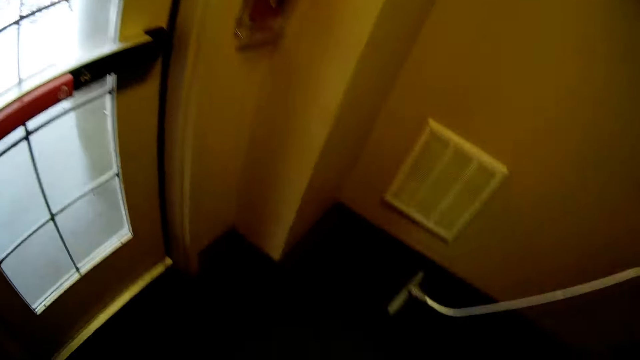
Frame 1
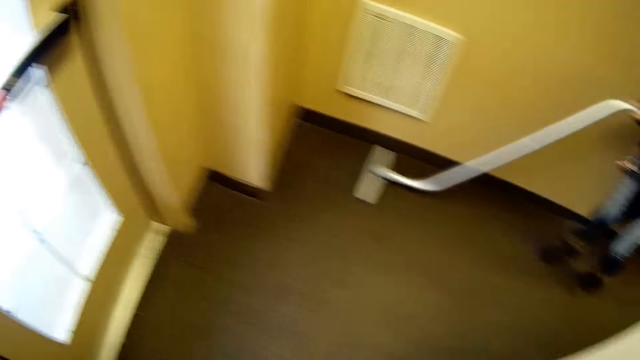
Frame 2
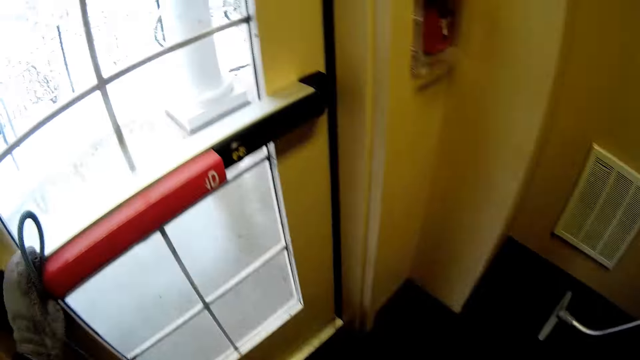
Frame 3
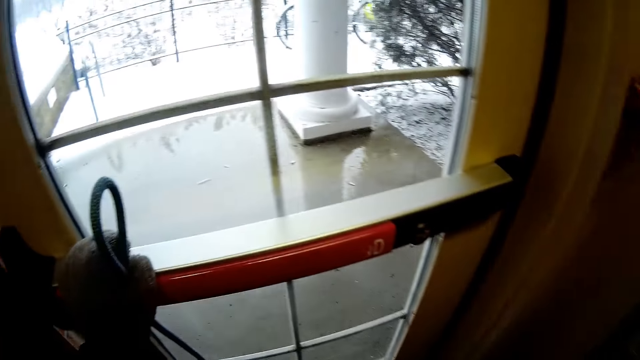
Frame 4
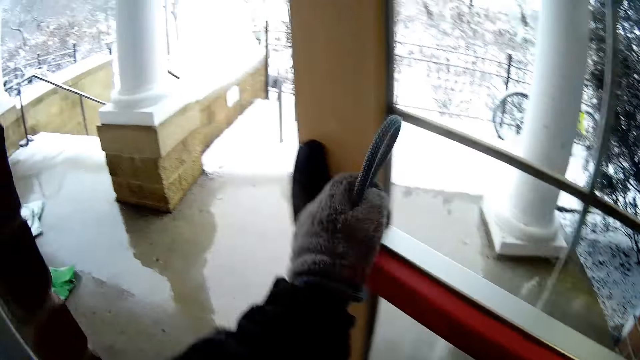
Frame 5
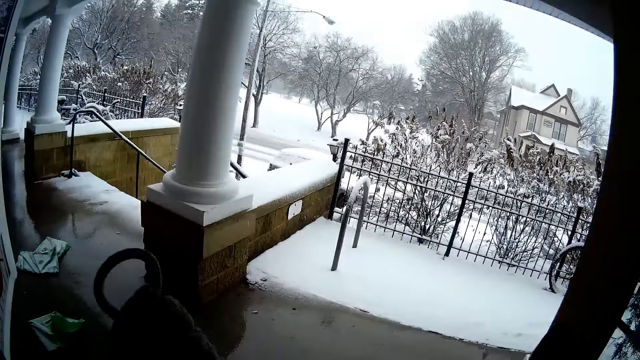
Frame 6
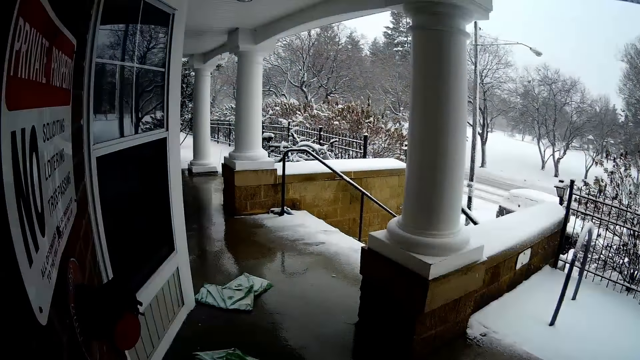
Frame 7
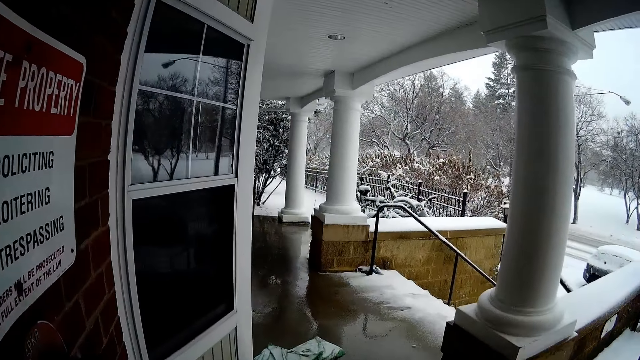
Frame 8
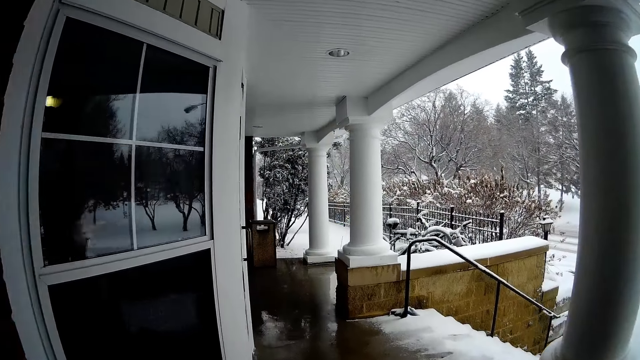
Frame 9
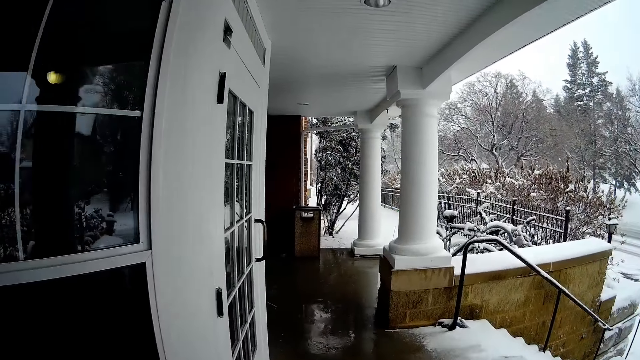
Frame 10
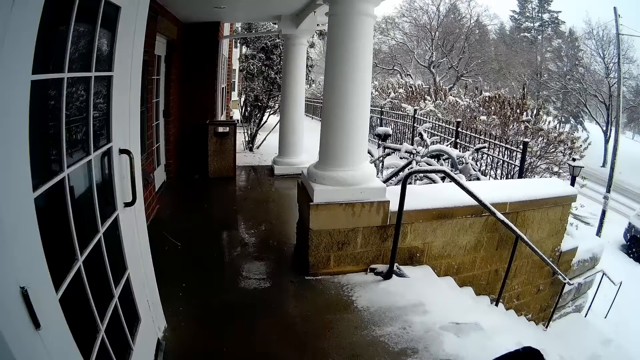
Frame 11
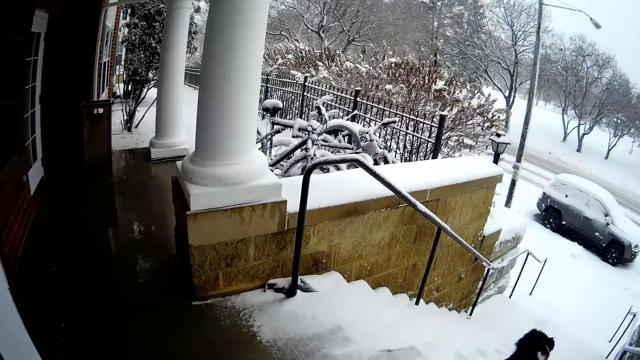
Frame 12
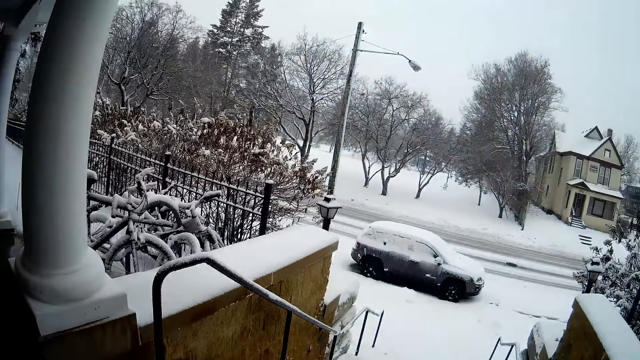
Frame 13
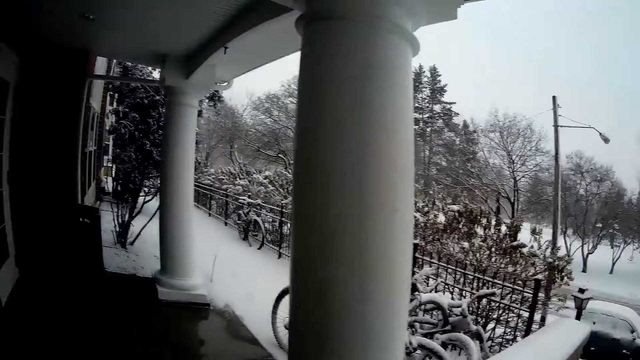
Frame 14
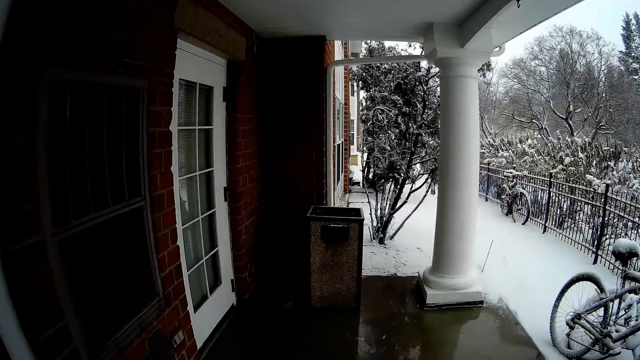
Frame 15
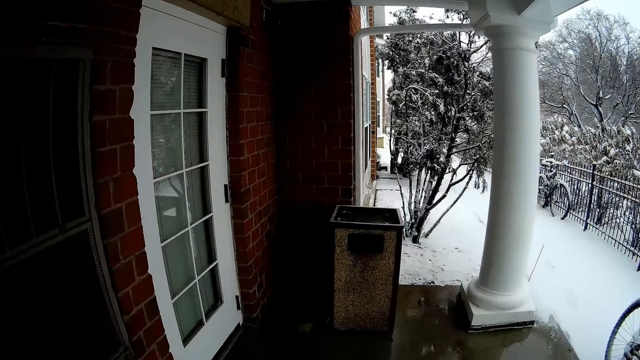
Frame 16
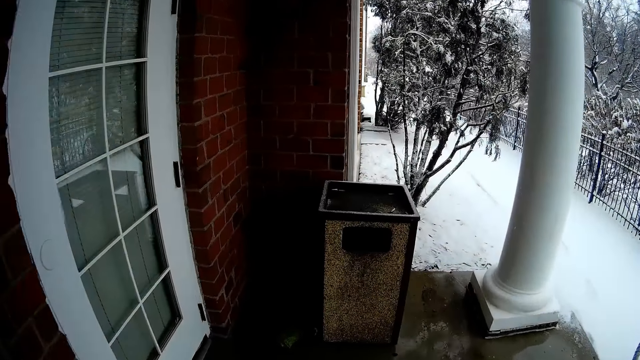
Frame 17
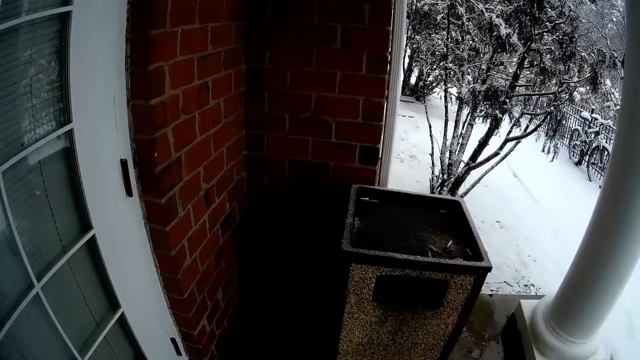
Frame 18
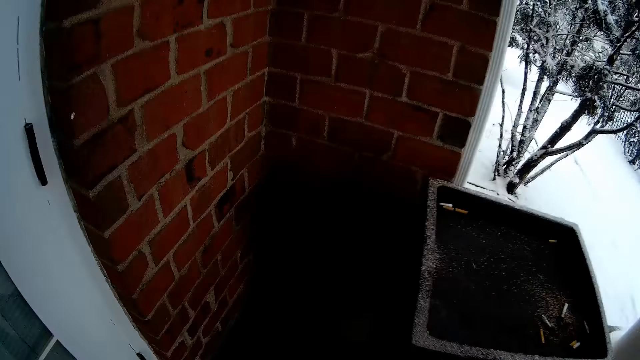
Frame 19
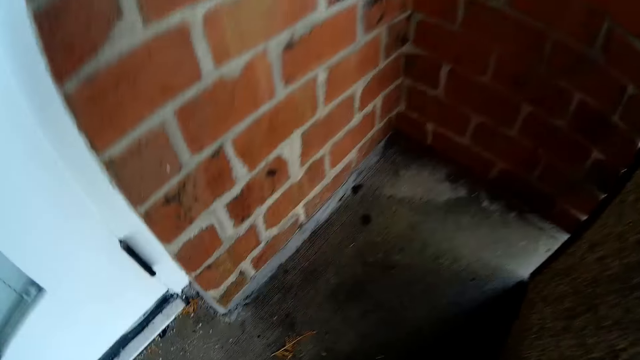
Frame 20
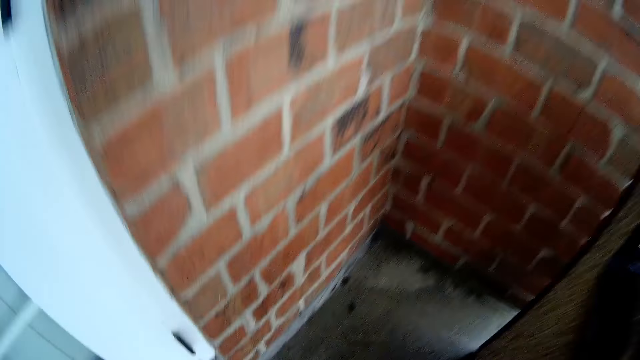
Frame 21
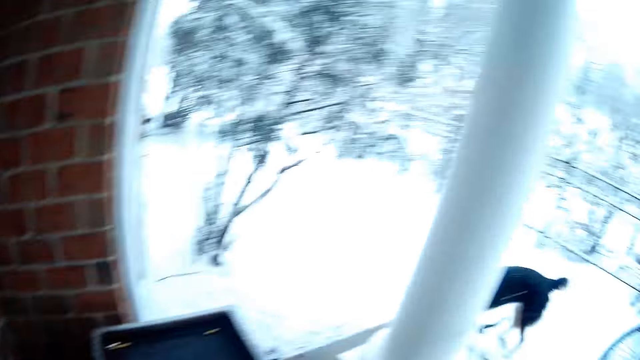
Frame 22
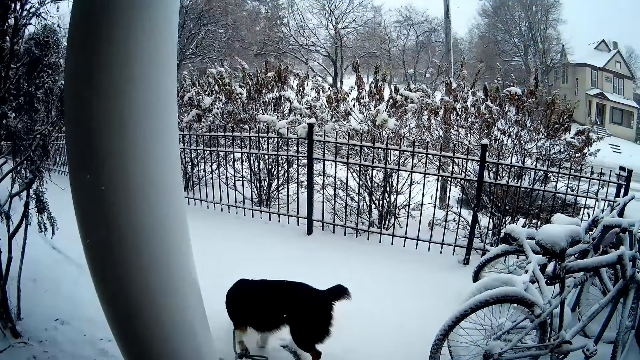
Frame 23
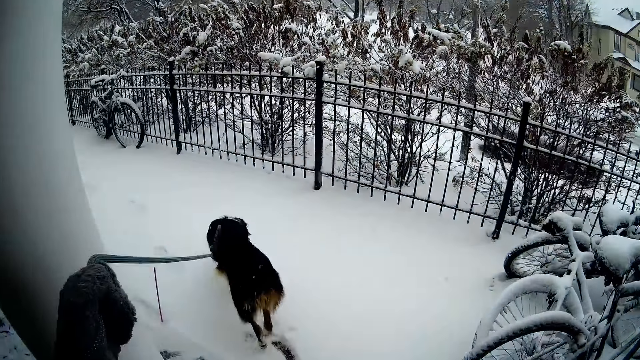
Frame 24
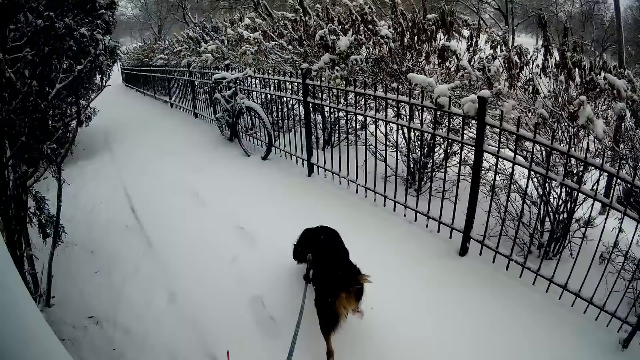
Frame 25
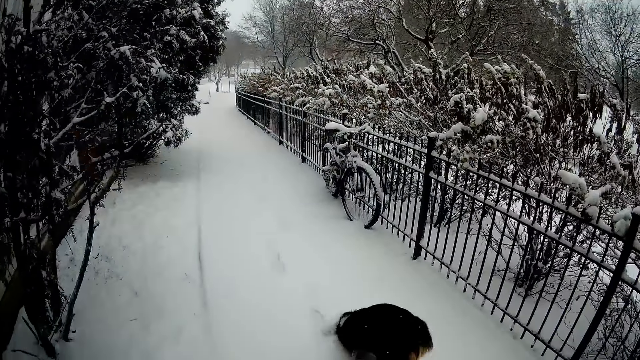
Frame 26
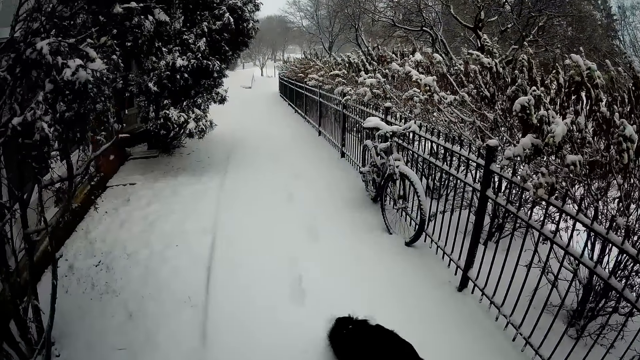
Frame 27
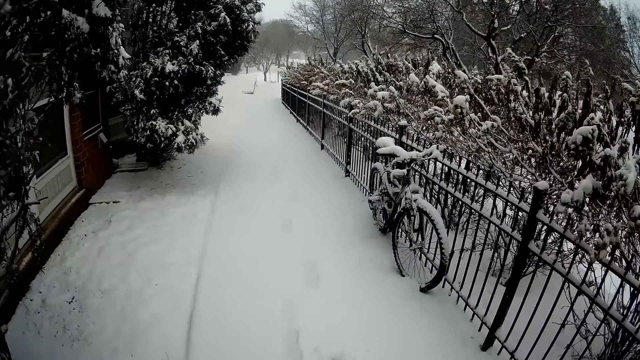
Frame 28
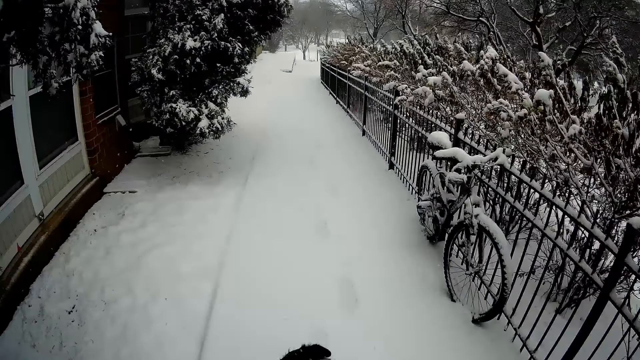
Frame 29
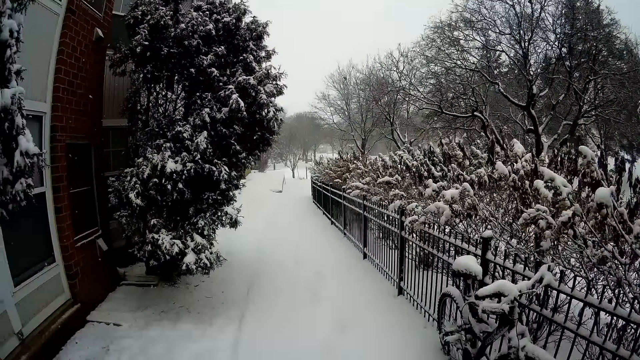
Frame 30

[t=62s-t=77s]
The camera wearer opens a door at the end of the staircase with her left hand. She holds the leash. She holds the leash again and walks out of the apartment building. She leads the dog out through the door with its leash in her left hand. She walks on the veranda. The dog hops on a staircase outside. The camera wearer turns the dog back to a snowy lawn outside the apartment. She bends down, turns around, and walks the dog on a leash. The dog plays in the snow.

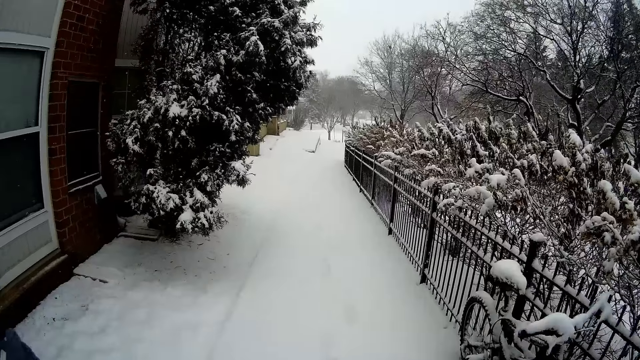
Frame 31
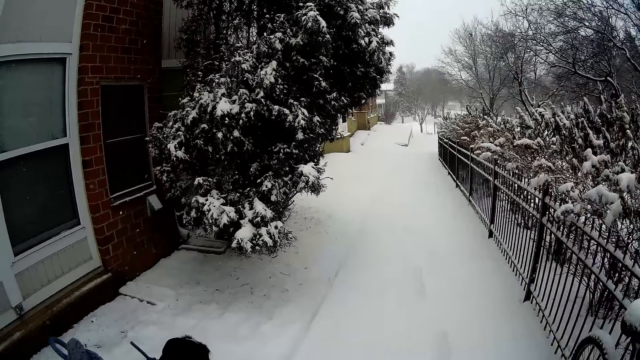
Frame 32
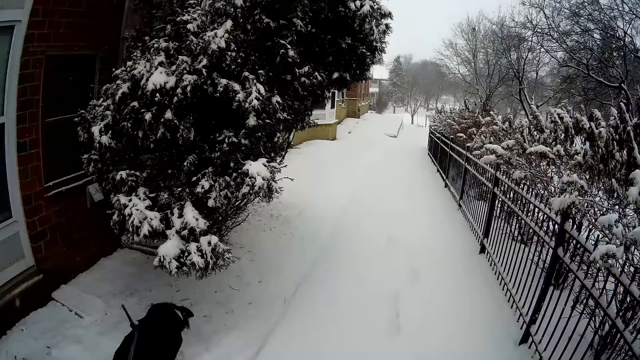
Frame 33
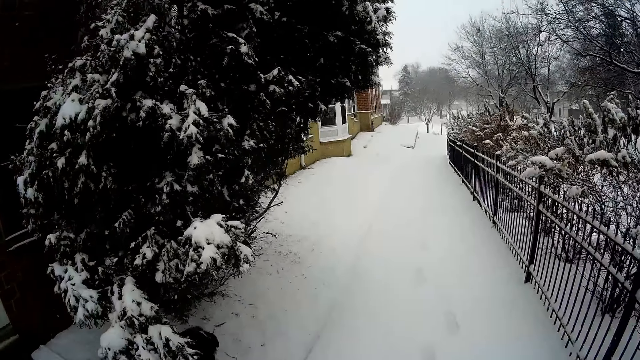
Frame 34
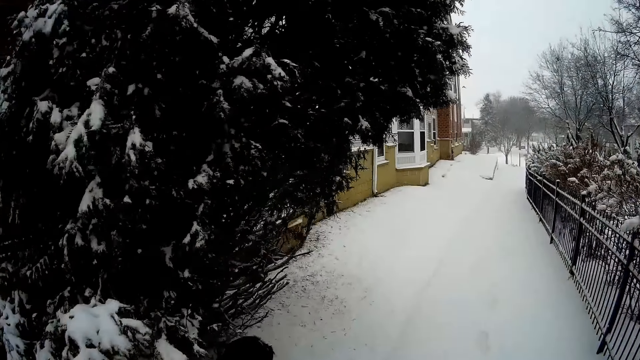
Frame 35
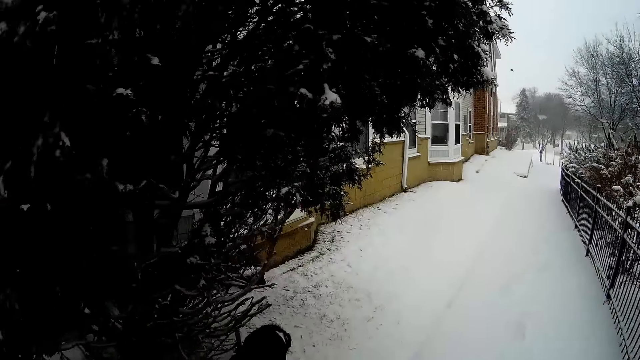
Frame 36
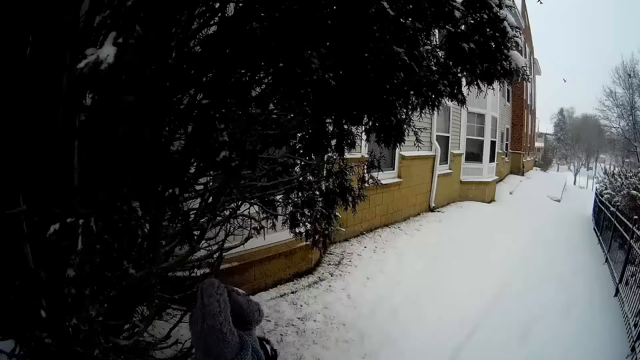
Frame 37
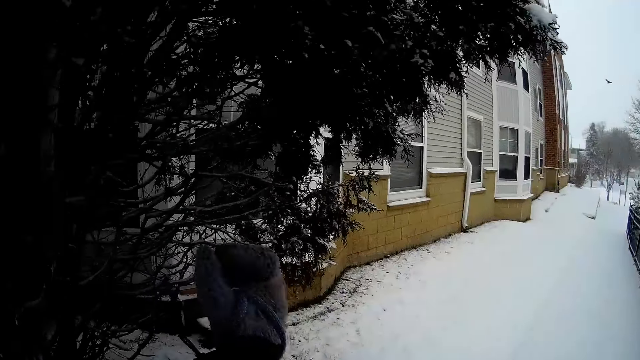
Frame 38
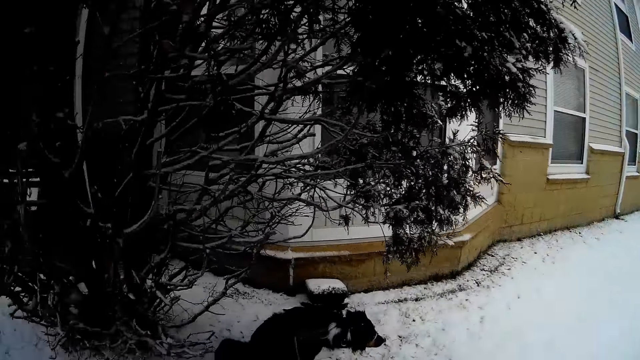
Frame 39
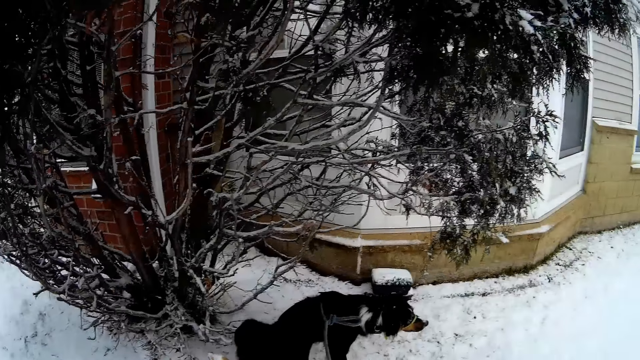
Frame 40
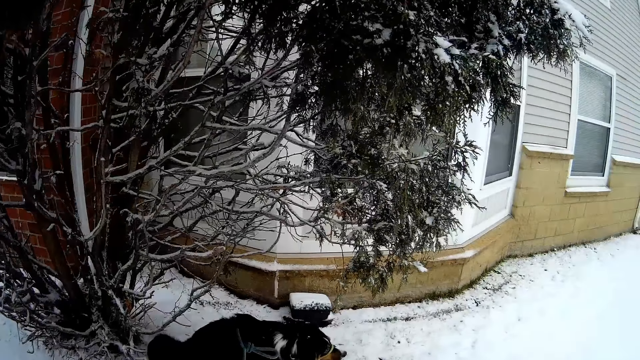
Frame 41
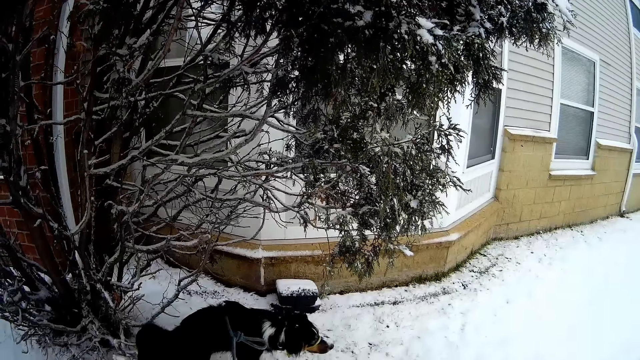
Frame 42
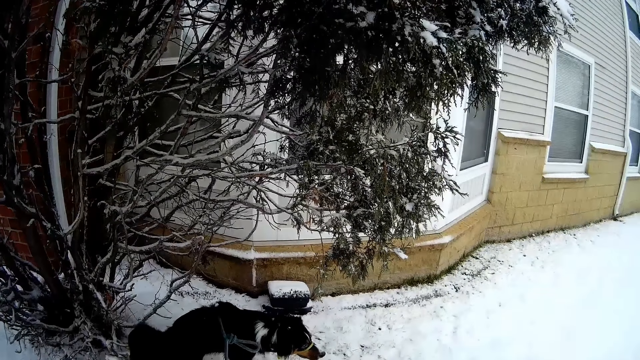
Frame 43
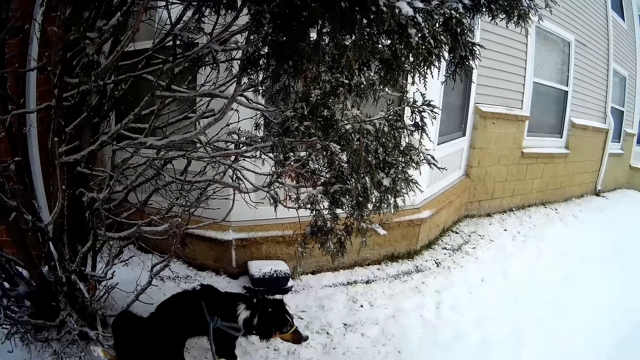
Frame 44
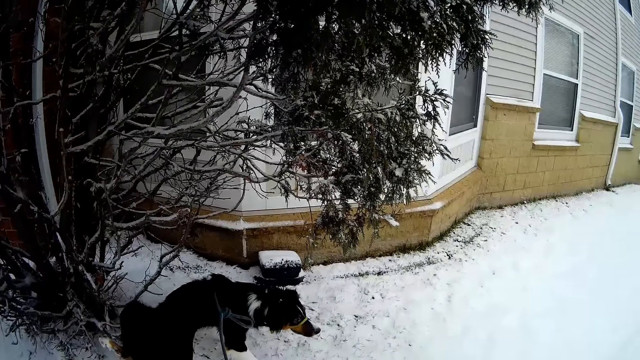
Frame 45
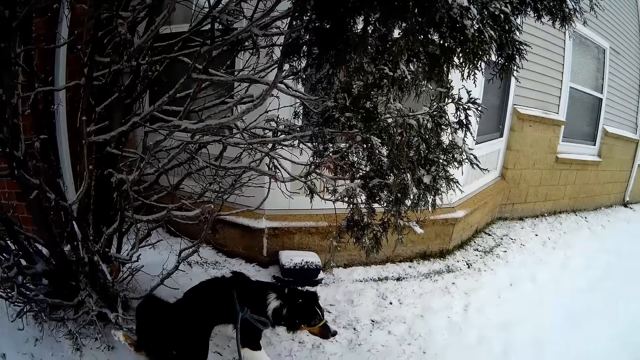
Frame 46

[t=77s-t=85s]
The camera wearer plucks a leaf from a tree along the snowy lawn with her right hand. The dog squats under the tree. The camera wearer pauses and holds the dog on a leash.
